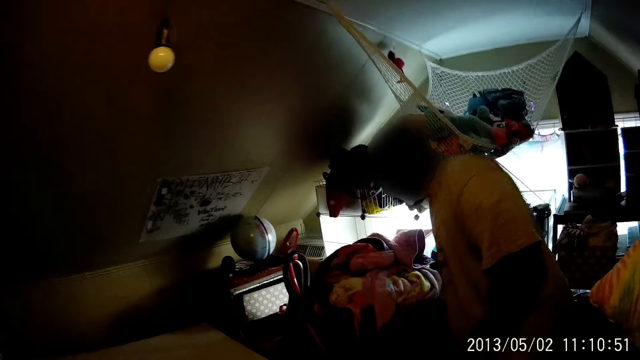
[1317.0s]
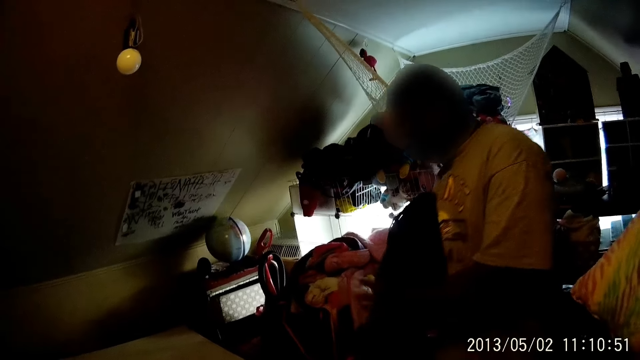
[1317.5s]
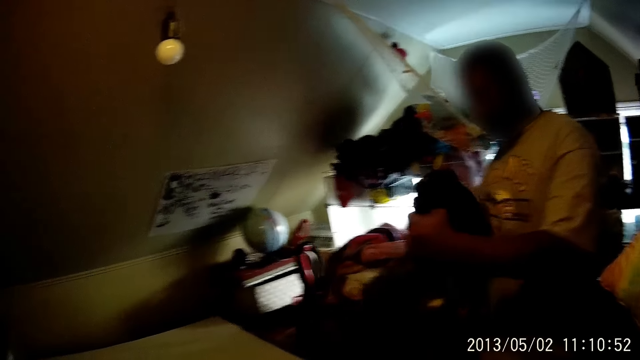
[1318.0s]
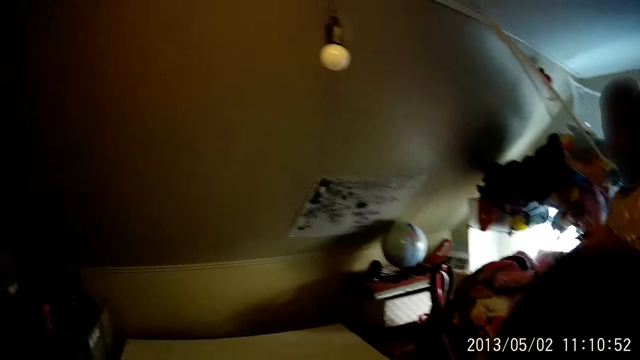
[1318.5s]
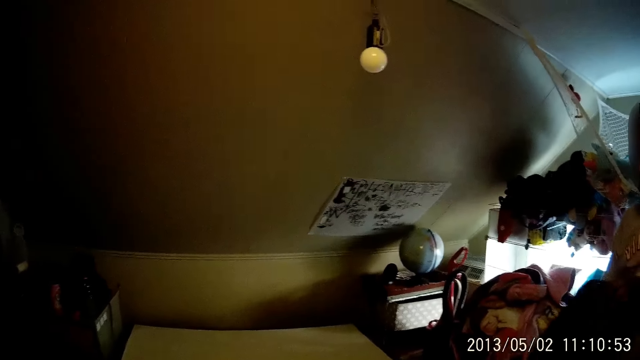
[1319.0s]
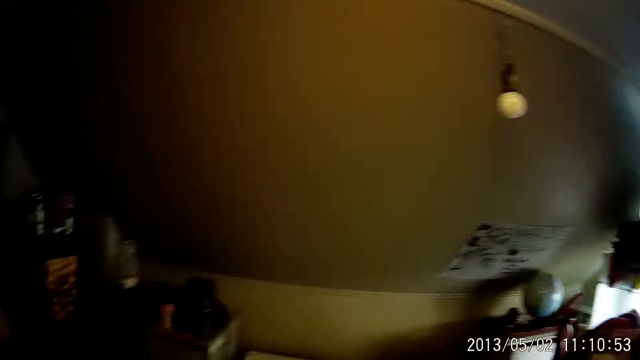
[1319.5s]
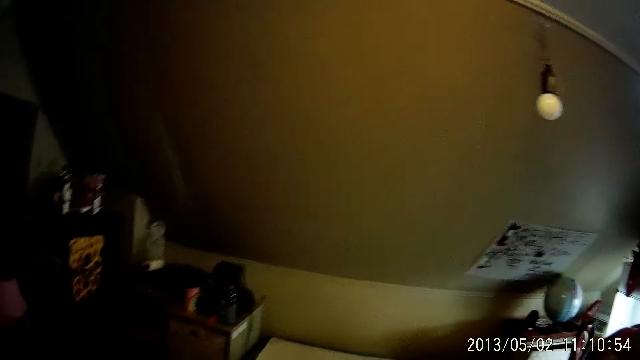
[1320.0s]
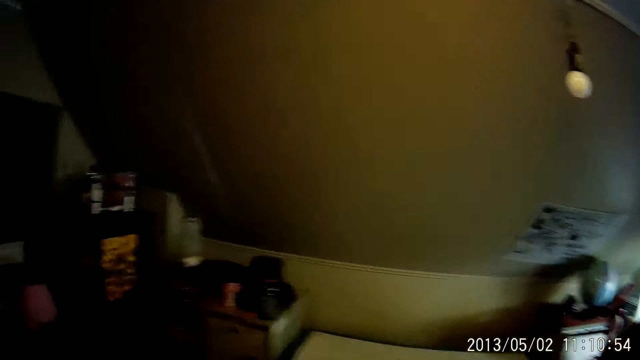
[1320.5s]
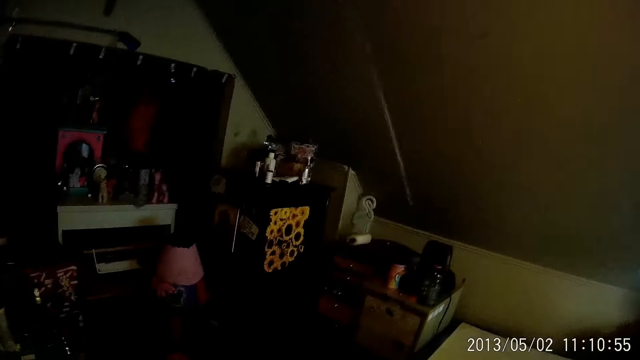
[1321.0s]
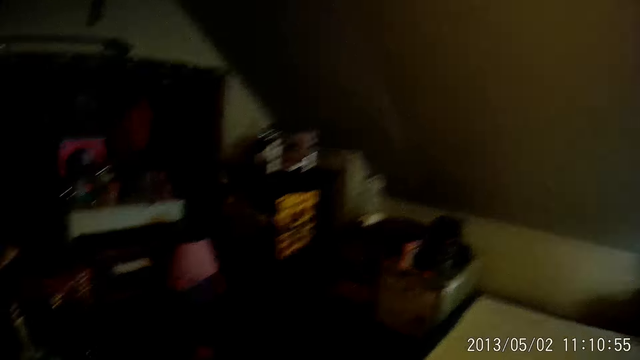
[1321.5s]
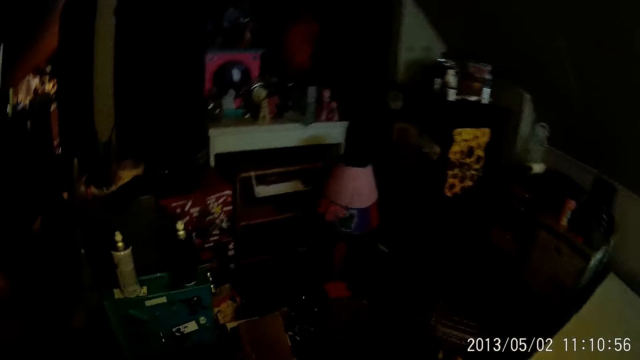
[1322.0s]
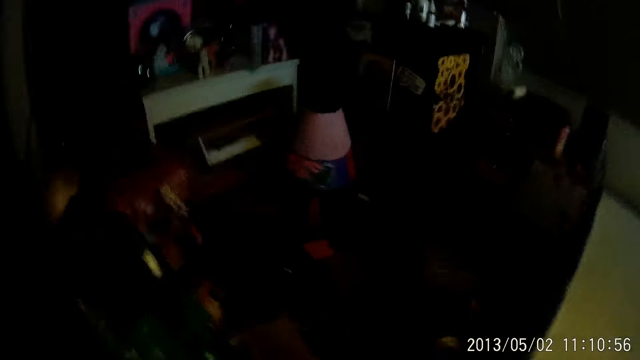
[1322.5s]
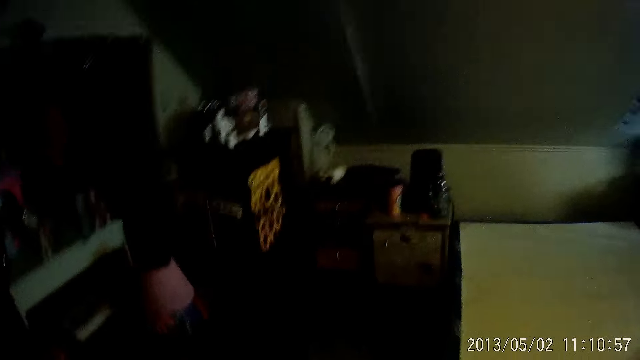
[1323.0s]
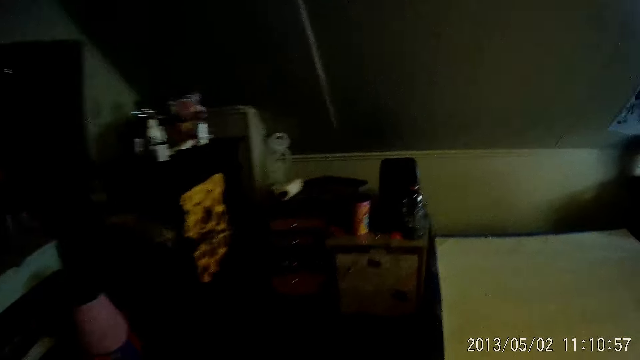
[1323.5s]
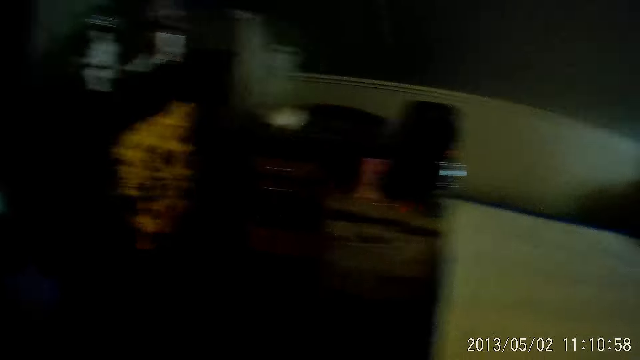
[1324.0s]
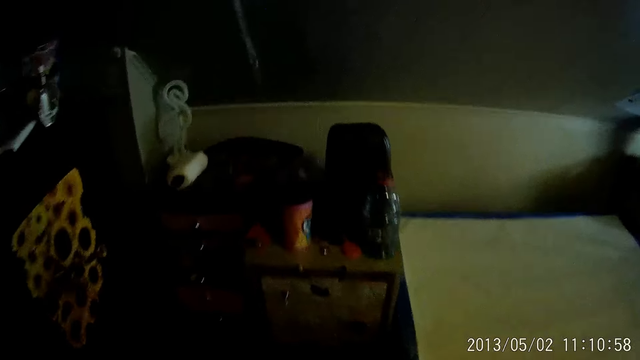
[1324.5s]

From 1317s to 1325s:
A man picks up a cloth with his right hand. The camera wearer looks around.

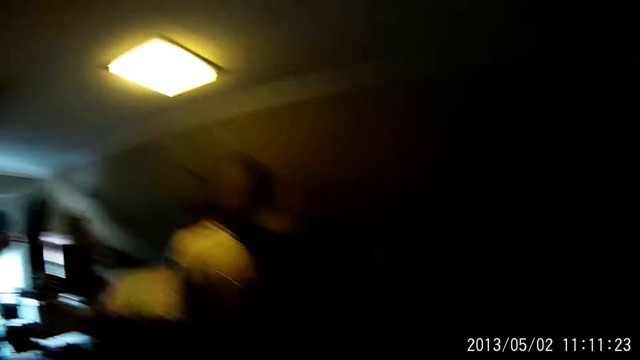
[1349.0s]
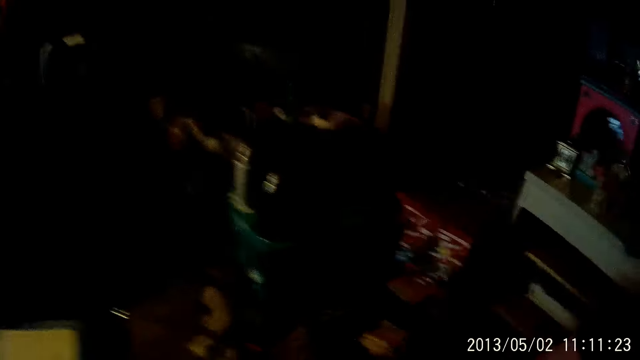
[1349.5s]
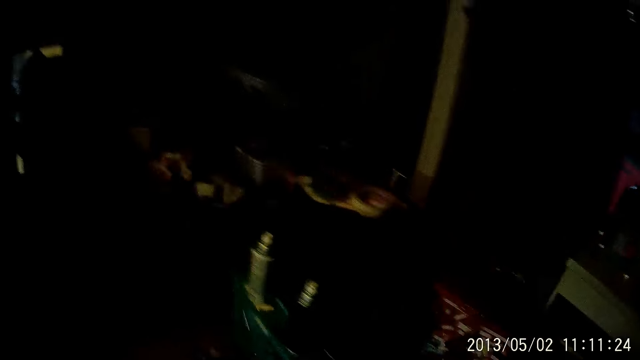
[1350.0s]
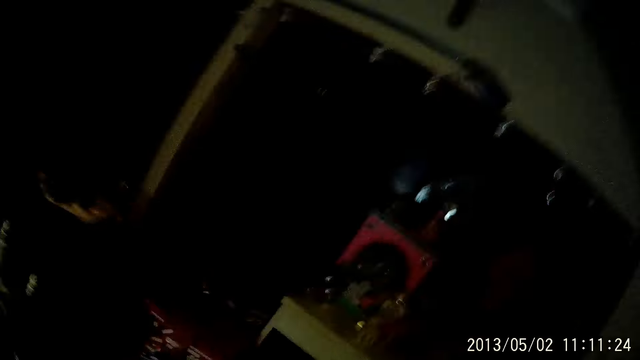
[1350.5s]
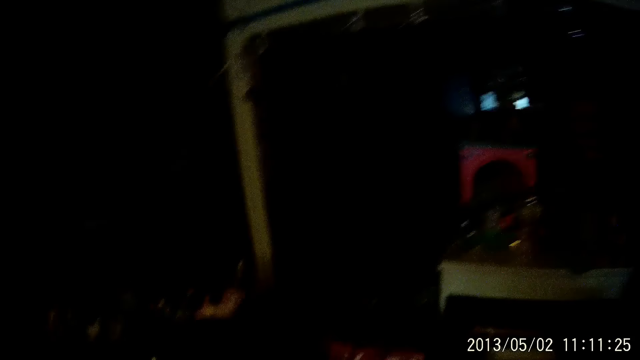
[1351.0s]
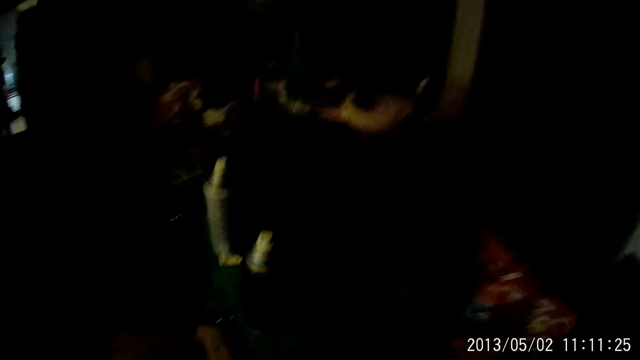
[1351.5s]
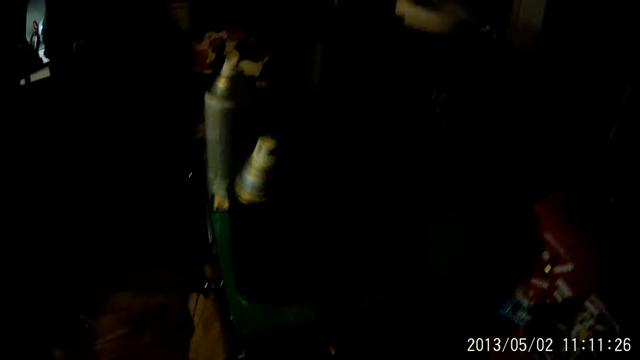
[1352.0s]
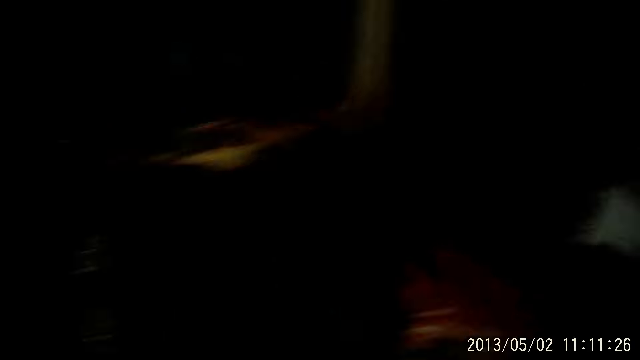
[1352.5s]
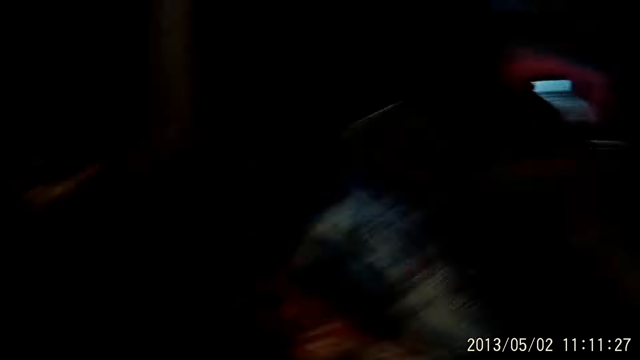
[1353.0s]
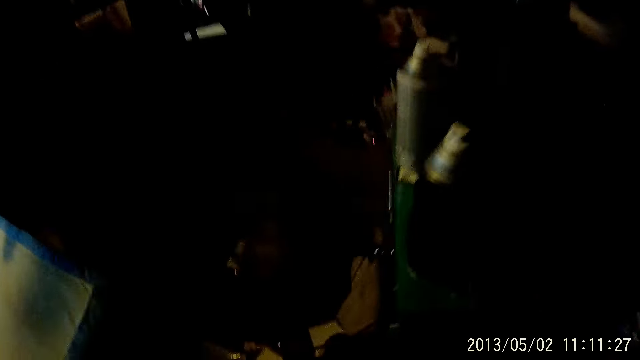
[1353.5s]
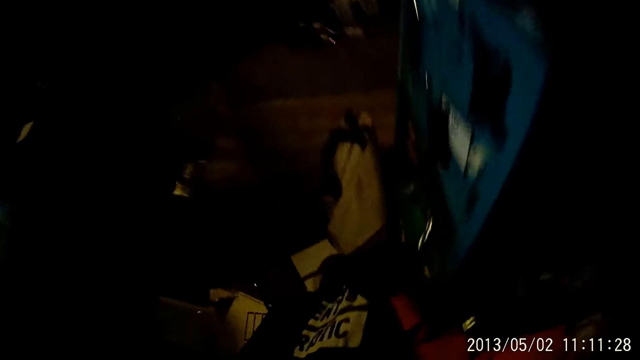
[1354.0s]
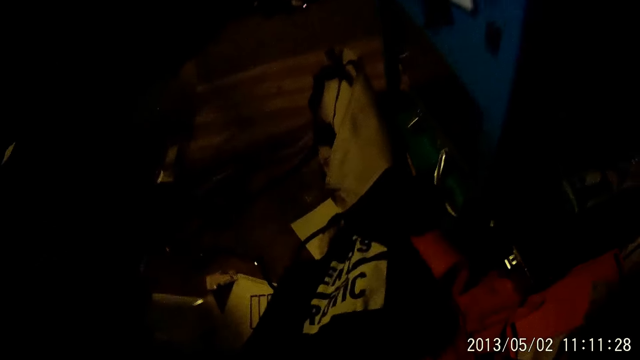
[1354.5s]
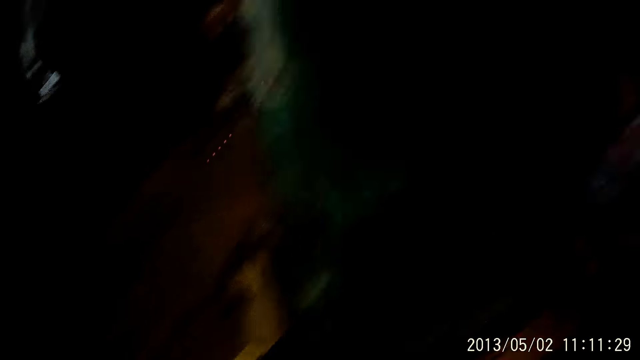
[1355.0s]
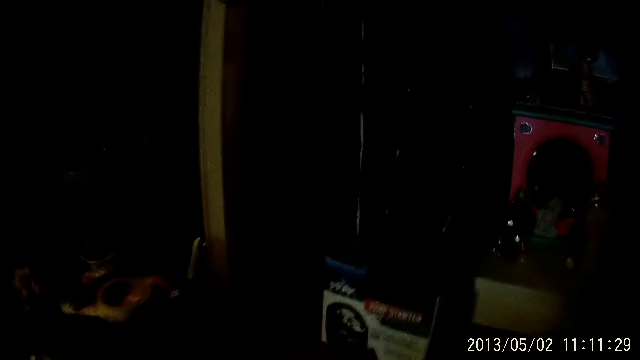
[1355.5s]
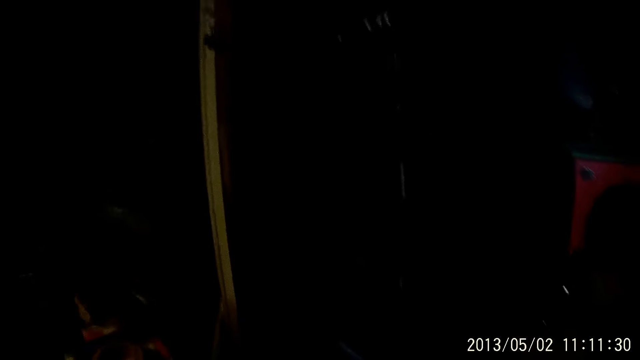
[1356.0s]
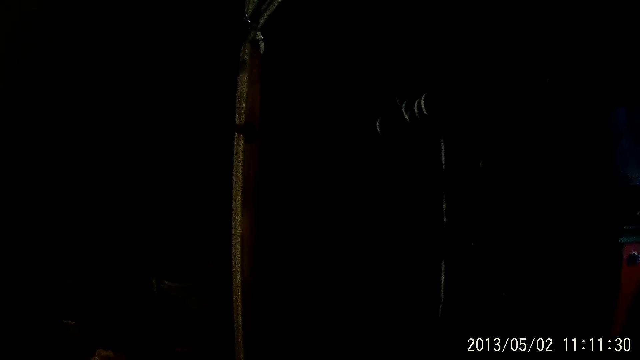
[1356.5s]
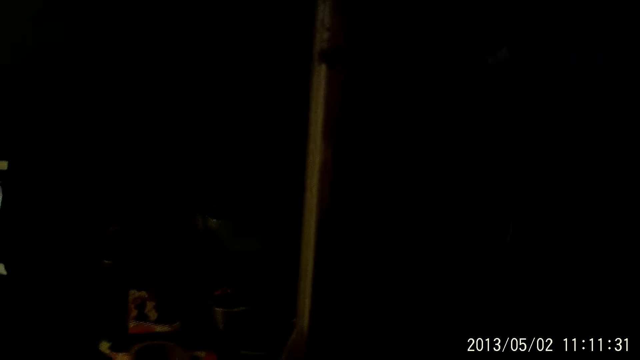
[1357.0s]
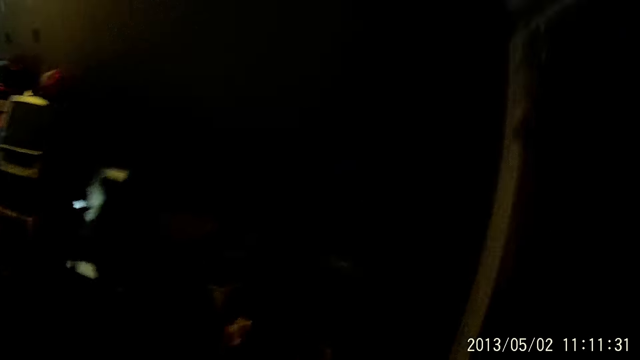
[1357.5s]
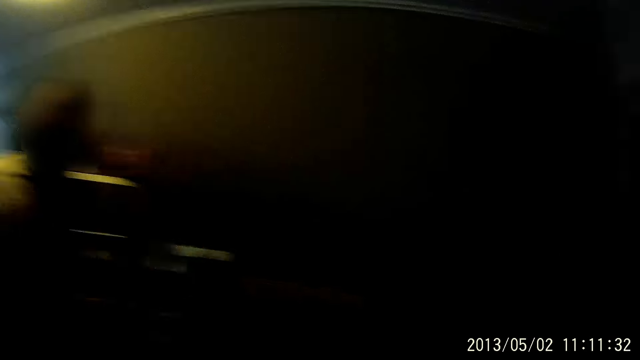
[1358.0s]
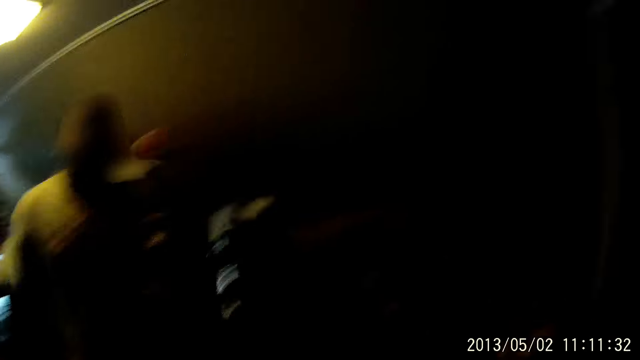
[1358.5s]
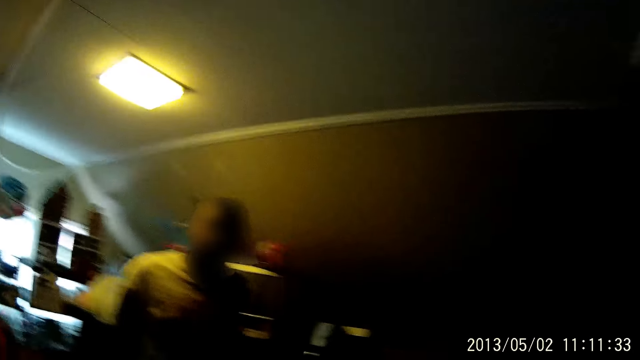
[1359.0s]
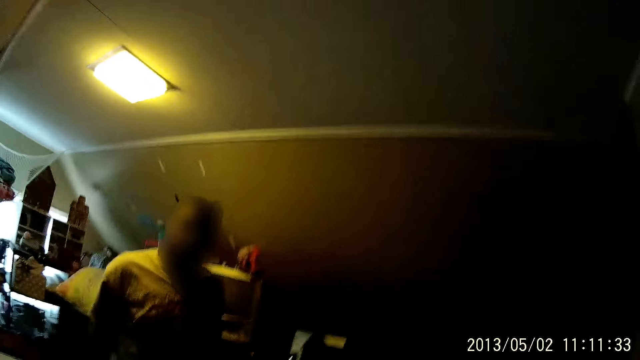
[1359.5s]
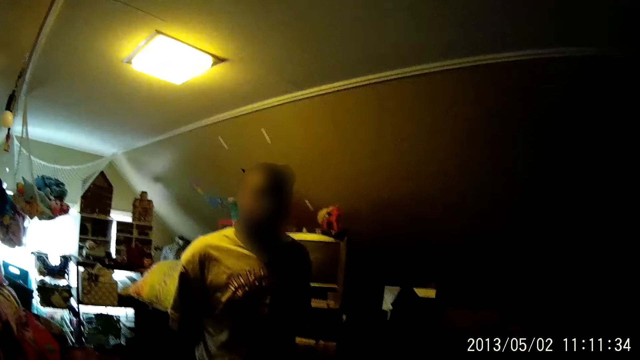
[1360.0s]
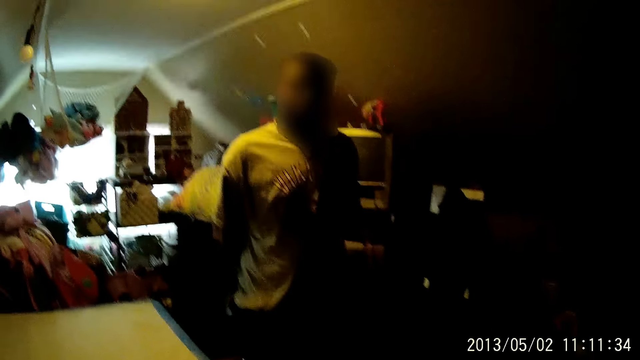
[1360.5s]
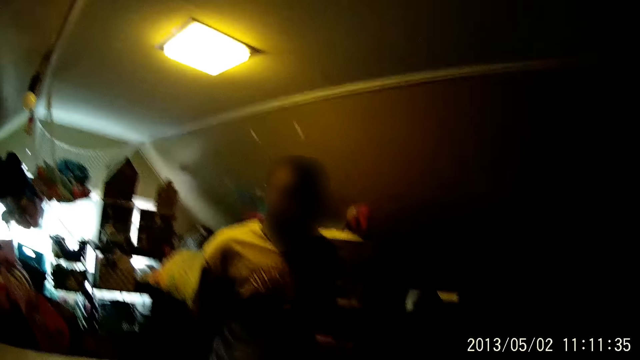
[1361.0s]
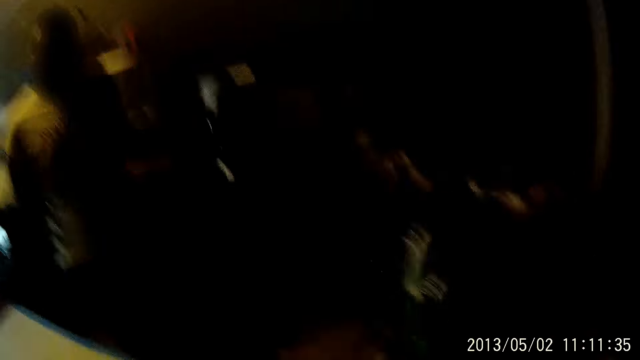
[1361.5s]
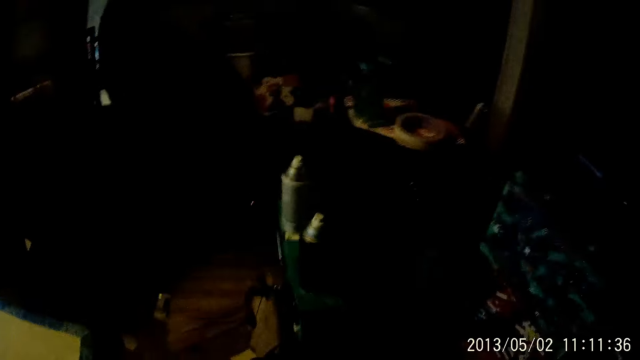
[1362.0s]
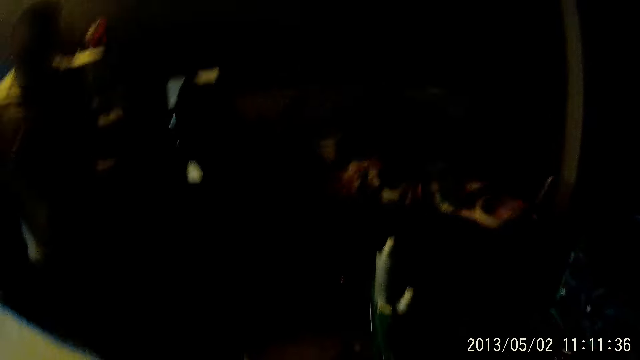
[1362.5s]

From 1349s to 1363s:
The camera wearer does something.
